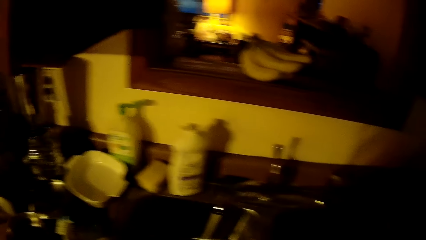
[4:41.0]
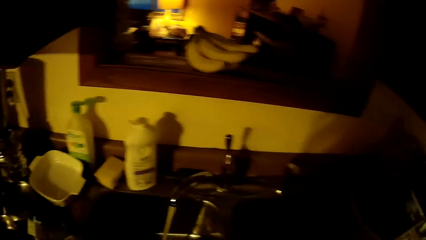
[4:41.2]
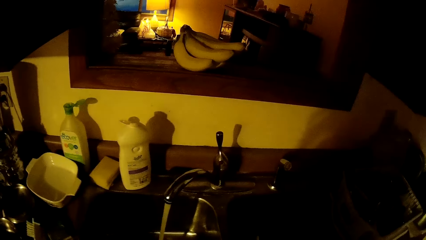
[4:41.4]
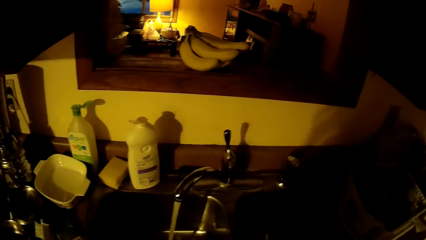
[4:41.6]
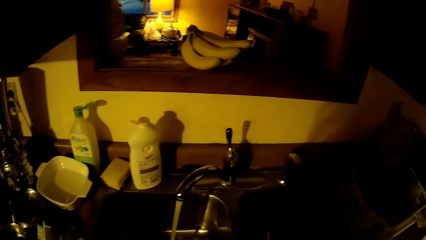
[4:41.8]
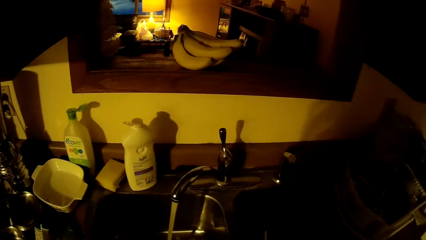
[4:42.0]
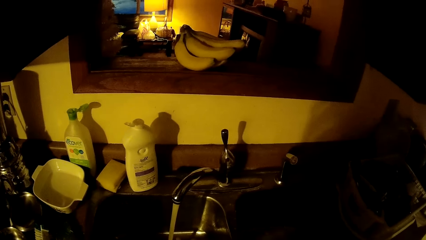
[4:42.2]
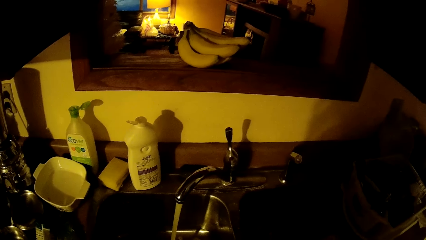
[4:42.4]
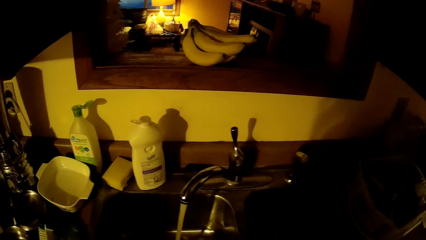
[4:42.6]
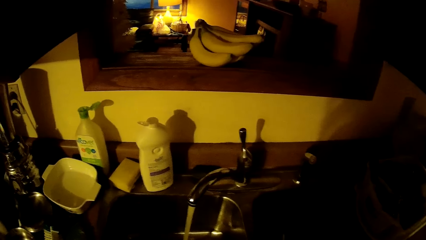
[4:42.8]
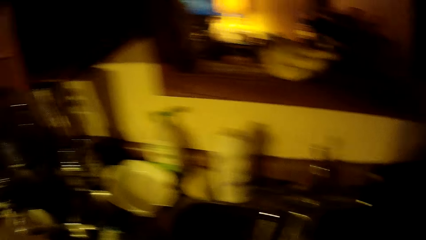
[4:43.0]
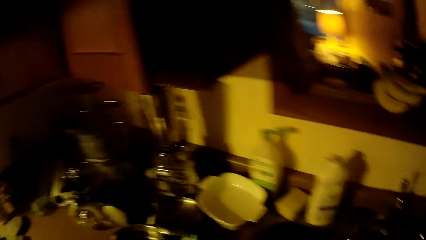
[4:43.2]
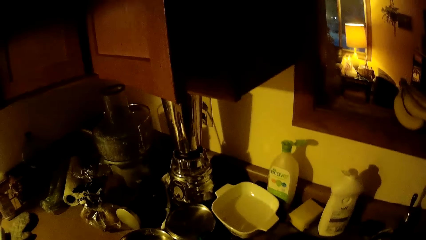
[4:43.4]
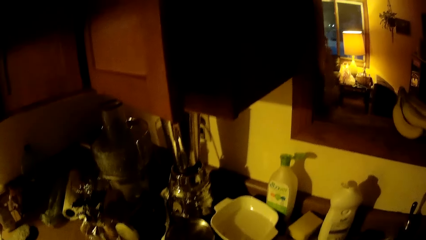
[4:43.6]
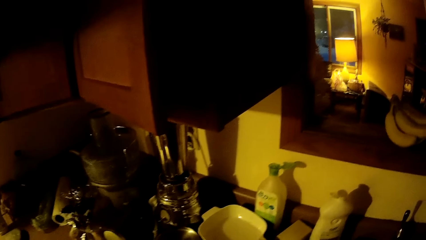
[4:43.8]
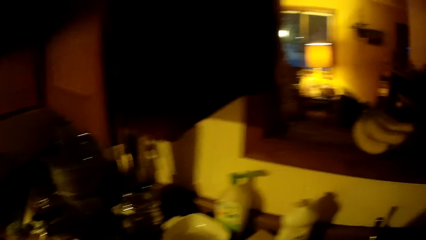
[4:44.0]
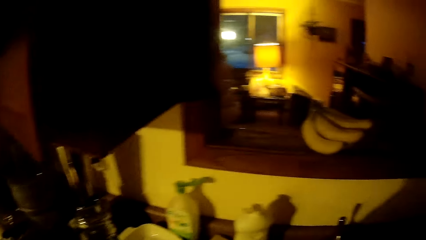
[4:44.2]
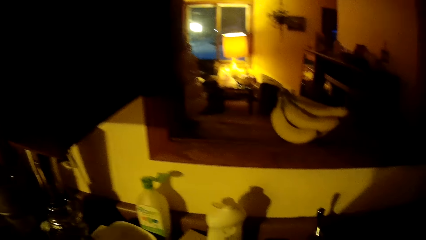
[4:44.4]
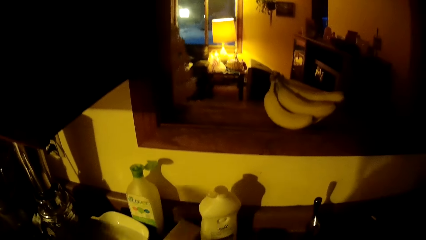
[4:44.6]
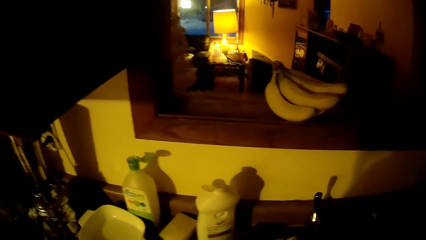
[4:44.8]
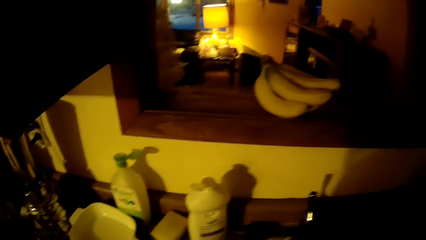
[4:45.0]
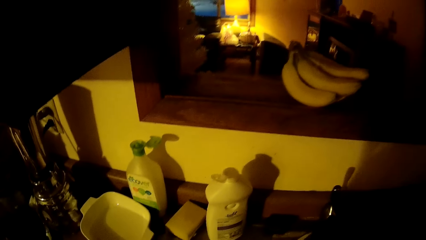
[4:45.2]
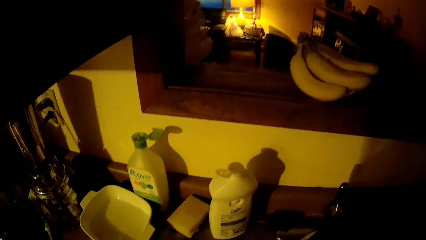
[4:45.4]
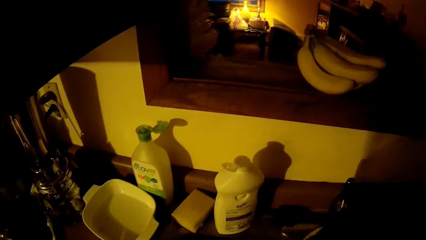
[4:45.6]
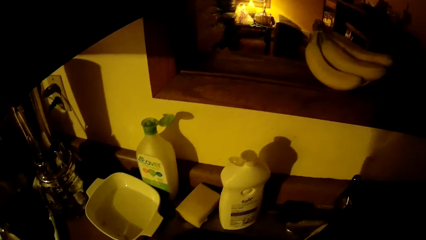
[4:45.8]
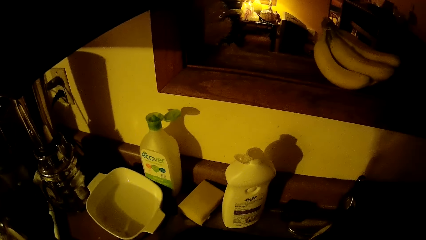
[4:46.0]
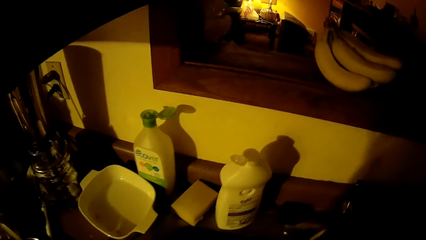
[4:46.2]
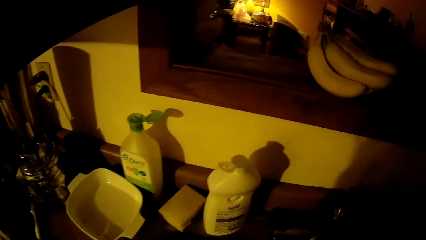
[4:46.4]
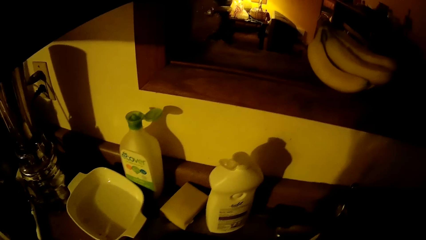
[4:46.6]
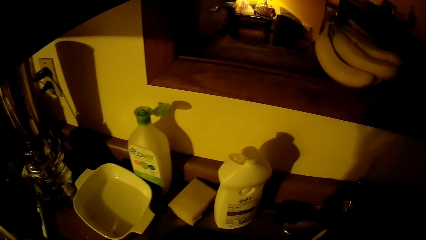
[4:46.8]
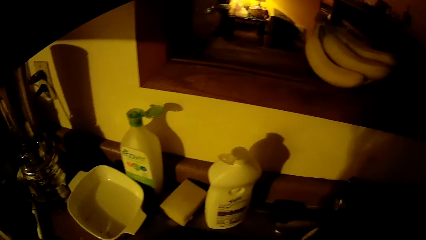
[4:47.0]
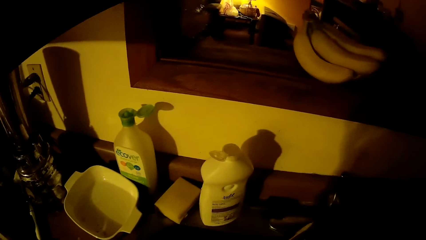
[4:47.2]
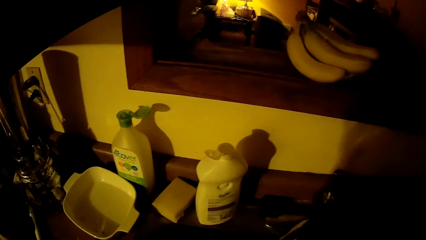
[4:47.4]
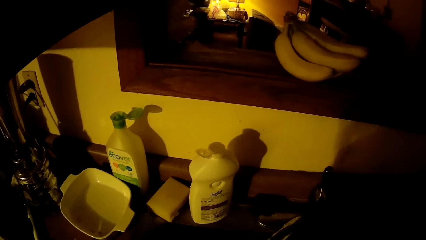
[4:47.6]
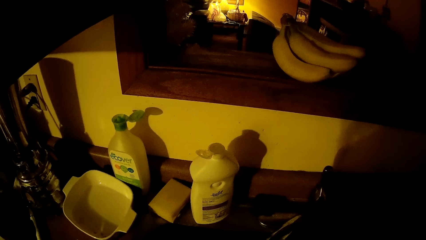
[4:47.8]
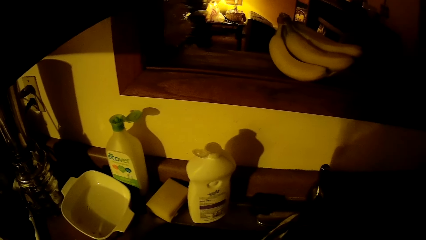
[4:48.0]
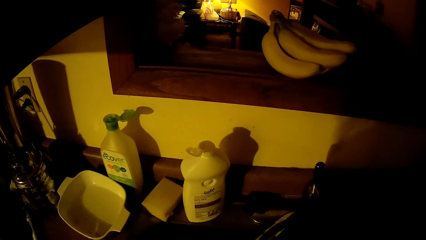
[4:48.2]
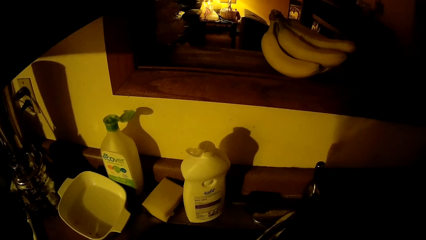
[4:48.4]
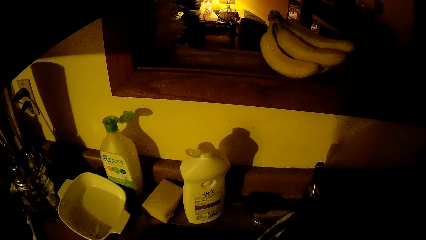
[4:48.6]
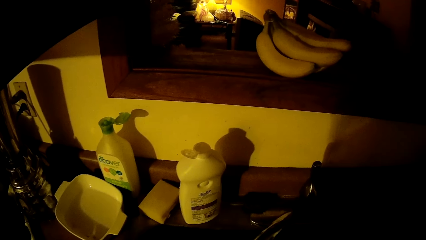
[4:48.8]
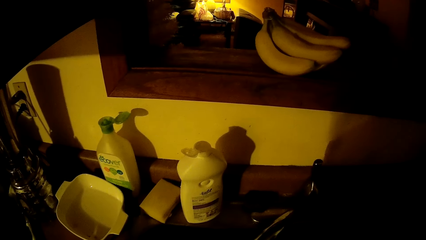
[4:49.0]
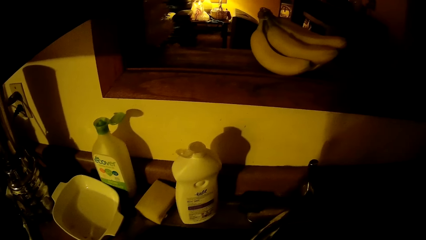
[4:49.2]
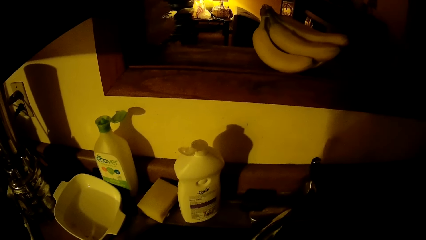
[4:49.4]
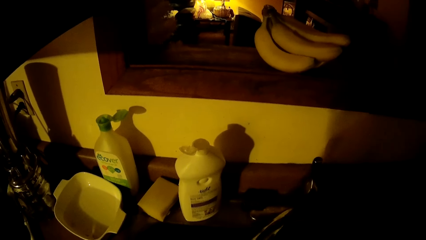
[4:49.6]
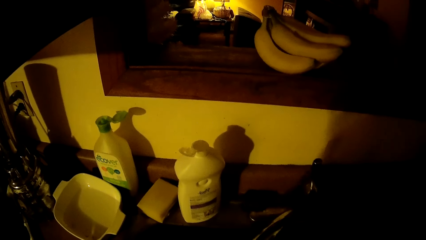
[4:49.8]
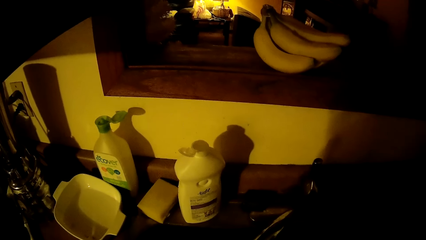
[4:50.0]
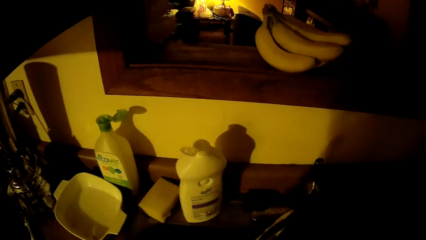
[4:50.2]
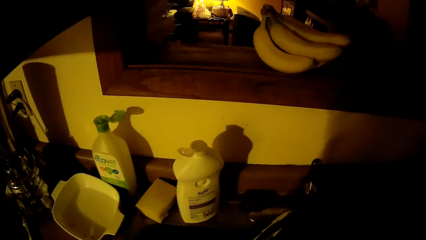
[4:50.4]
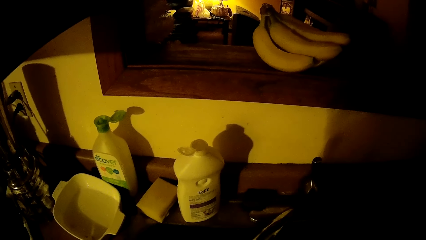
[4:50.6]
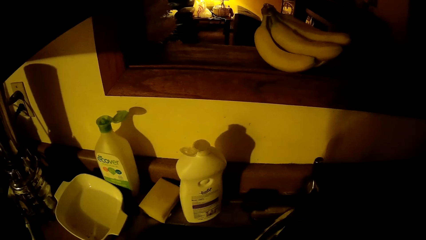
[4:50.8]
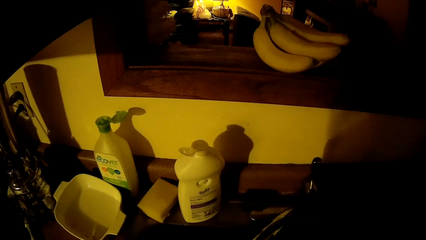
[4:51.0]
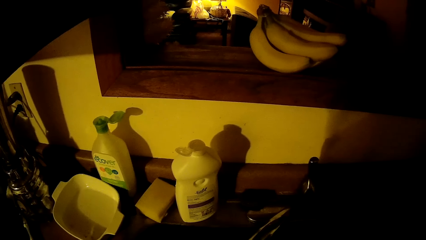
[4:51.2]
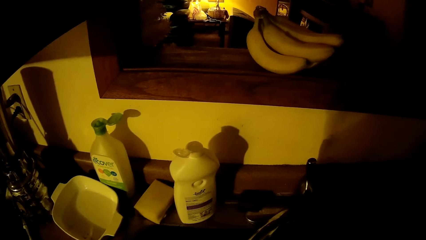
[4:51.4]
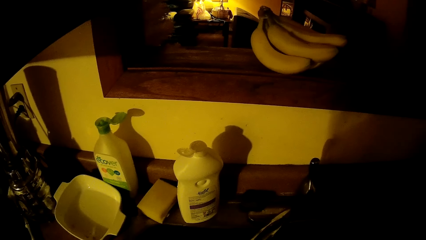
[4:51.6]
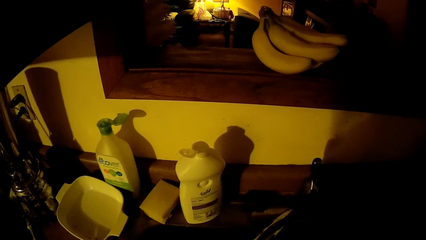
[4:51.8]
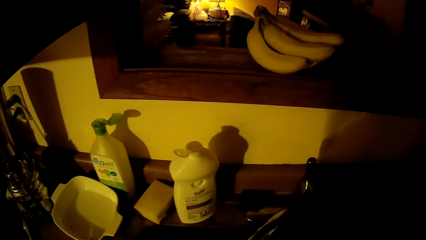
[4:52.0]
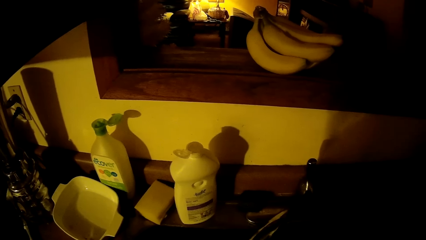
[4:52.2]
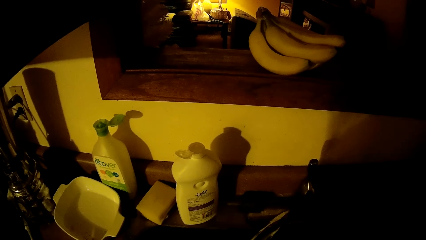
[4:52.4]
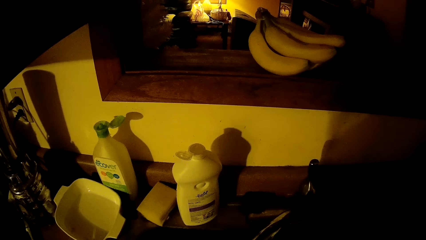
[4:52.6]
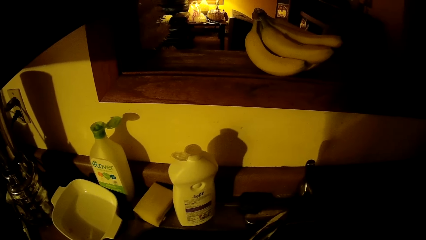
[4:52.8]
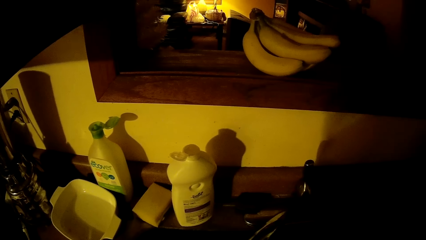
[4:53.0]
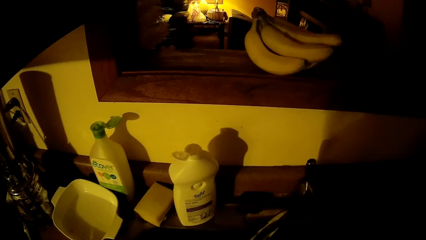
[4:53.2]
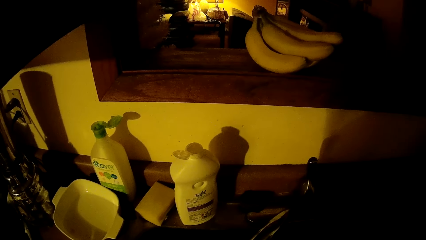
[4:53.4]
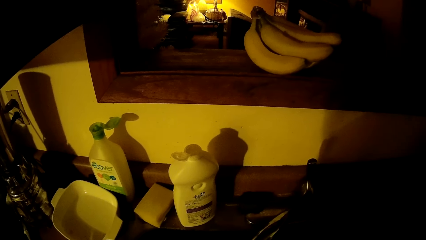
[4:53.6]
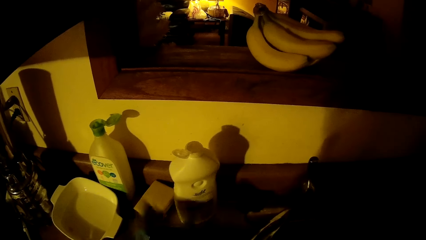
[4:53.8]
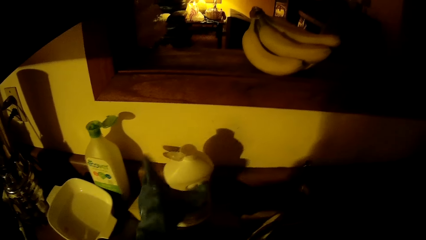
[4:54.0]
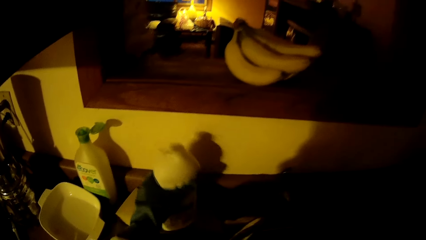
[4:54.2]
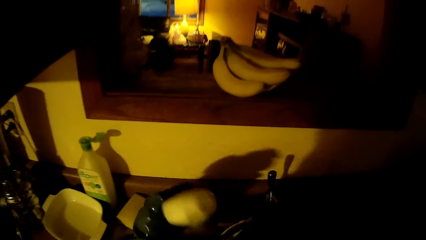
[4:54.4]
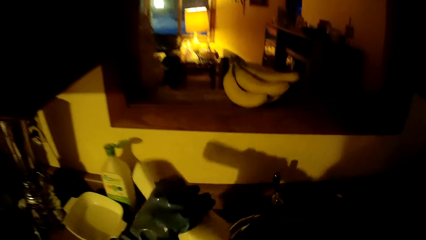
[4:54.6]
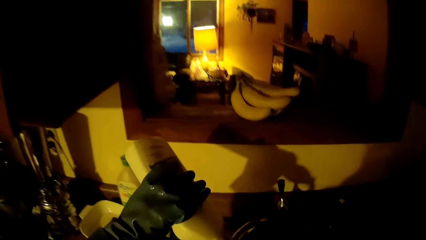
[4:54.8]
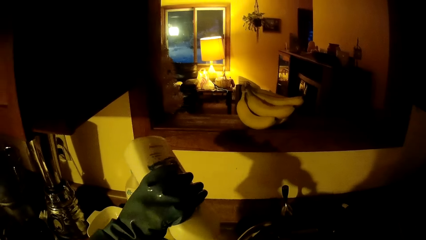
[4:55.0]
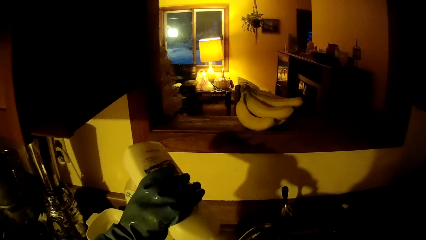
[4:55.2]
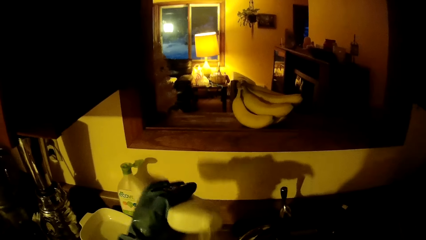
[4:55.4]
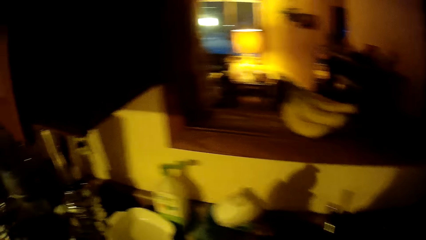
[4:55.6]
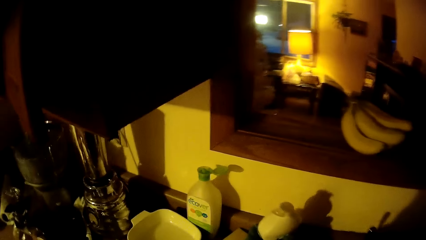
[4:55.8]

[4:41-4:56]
The camera wearer picks up a stainless cover from a kitchen counter with his left hand. They look at the bottle. They pick up the liquid soap bottle on a sink with her left hand. They pour liquid soap from the bottle with her left hand. They squeeze the bottle.
